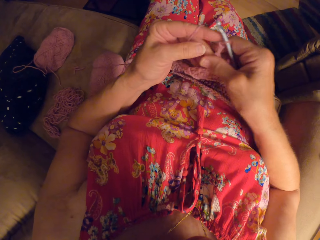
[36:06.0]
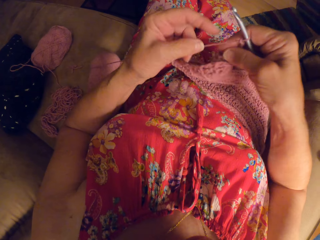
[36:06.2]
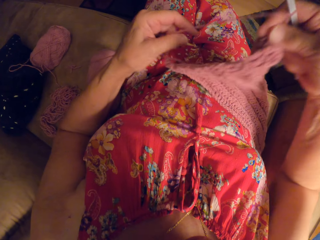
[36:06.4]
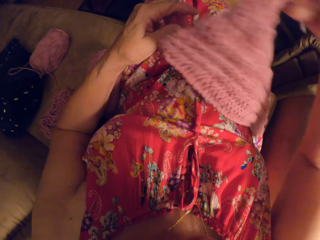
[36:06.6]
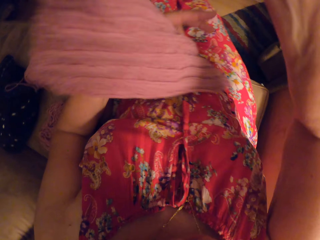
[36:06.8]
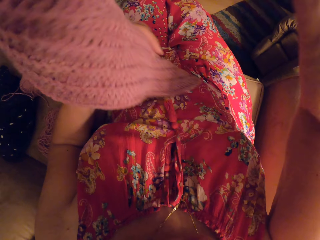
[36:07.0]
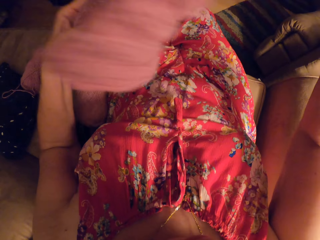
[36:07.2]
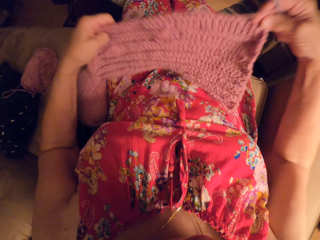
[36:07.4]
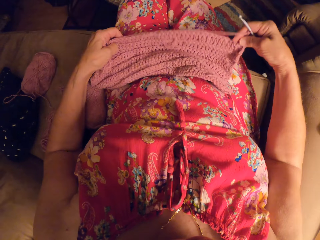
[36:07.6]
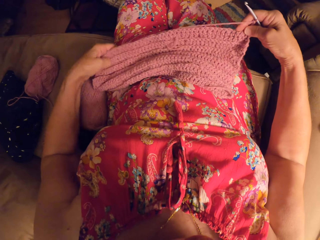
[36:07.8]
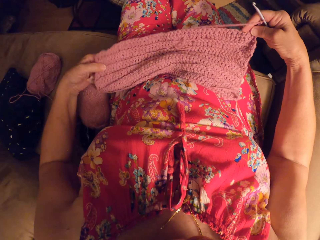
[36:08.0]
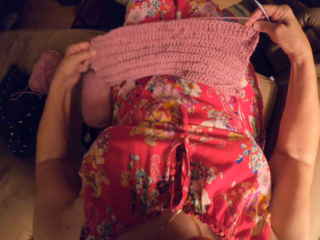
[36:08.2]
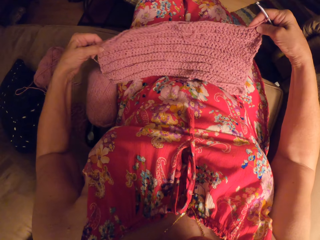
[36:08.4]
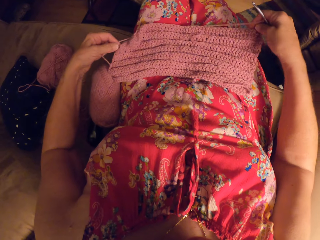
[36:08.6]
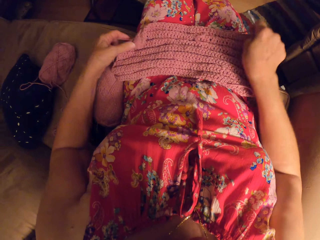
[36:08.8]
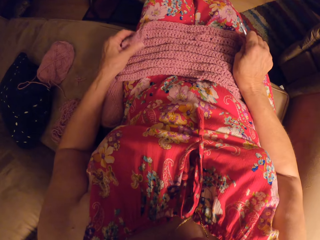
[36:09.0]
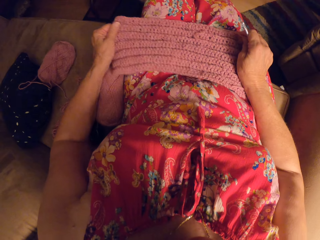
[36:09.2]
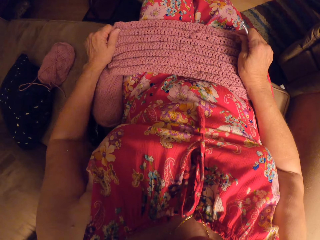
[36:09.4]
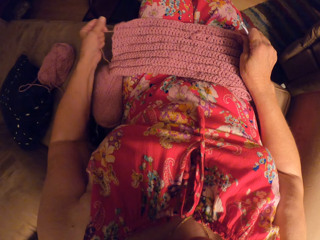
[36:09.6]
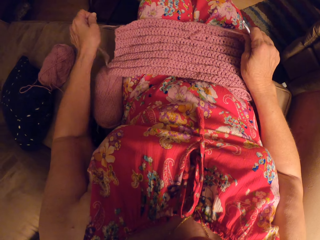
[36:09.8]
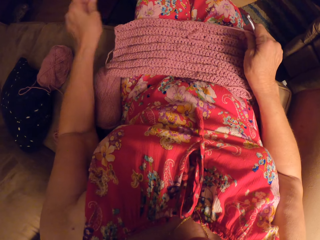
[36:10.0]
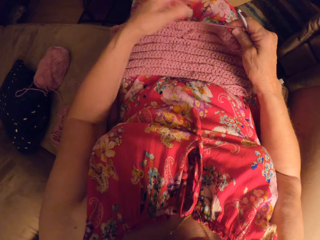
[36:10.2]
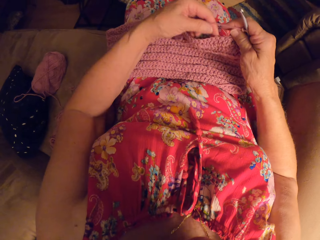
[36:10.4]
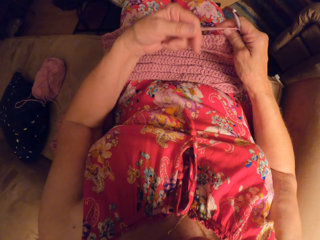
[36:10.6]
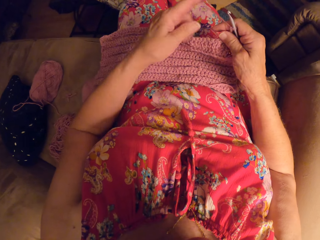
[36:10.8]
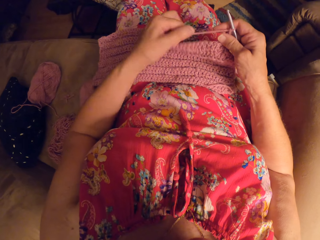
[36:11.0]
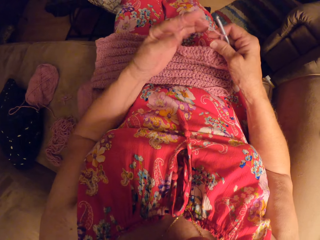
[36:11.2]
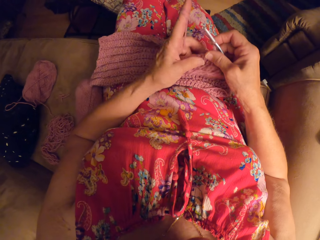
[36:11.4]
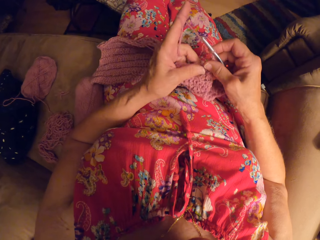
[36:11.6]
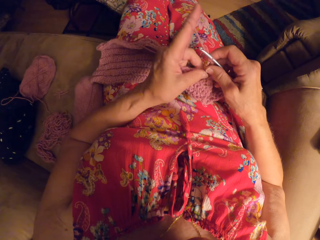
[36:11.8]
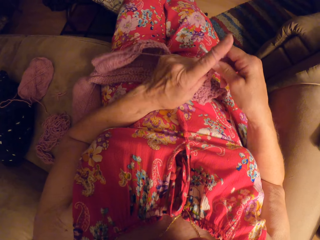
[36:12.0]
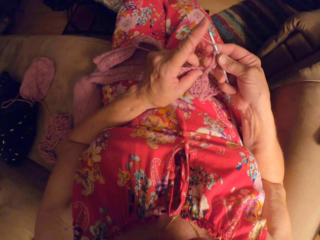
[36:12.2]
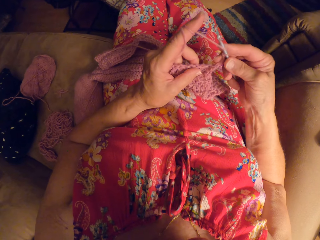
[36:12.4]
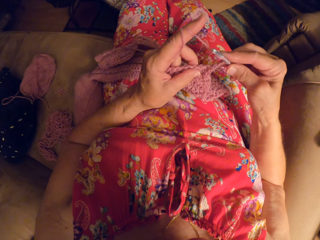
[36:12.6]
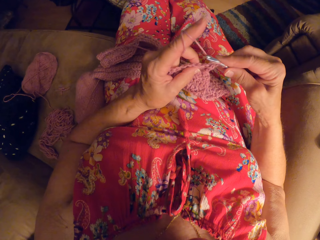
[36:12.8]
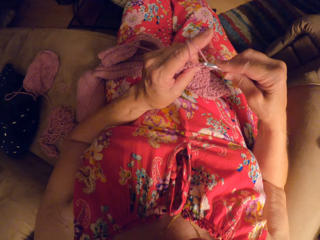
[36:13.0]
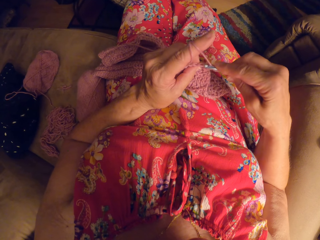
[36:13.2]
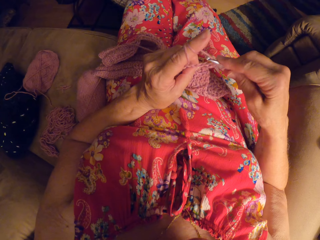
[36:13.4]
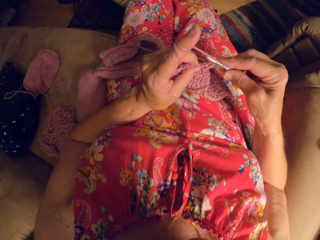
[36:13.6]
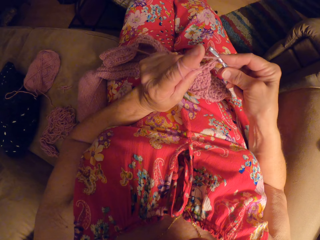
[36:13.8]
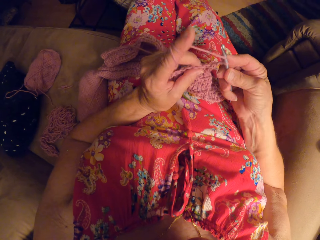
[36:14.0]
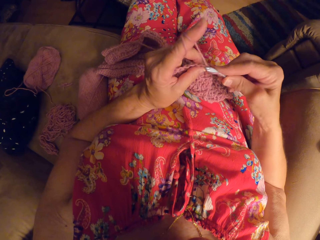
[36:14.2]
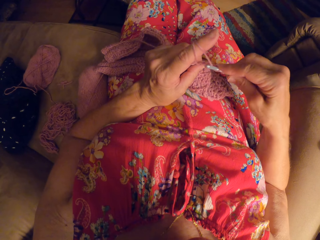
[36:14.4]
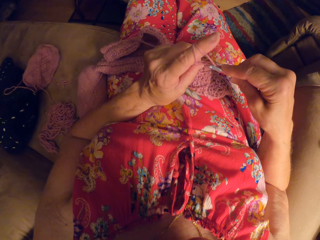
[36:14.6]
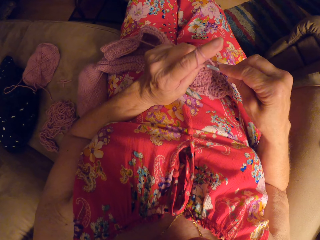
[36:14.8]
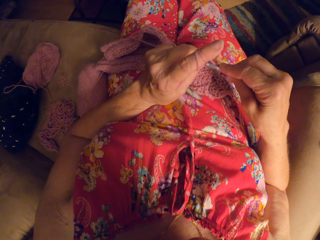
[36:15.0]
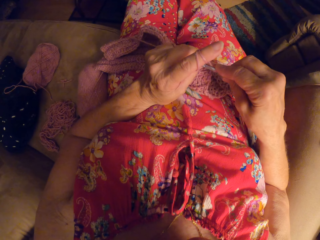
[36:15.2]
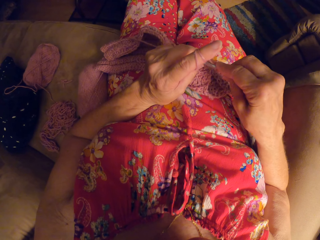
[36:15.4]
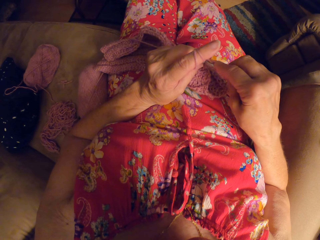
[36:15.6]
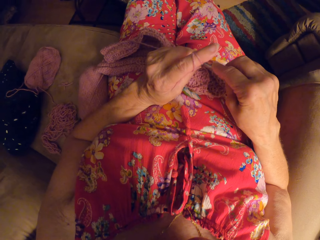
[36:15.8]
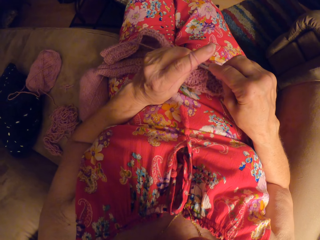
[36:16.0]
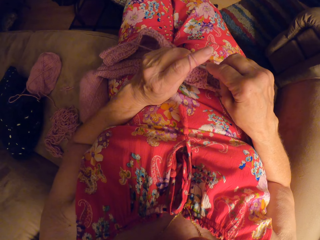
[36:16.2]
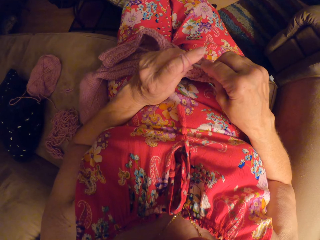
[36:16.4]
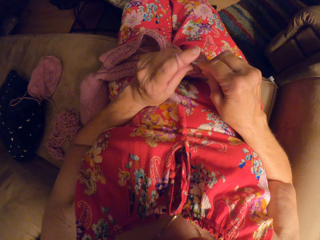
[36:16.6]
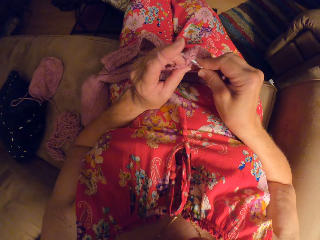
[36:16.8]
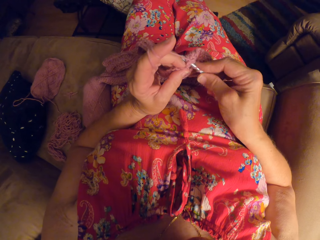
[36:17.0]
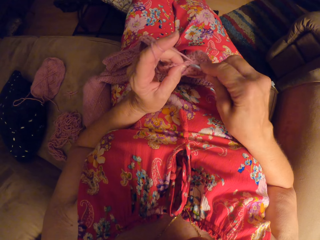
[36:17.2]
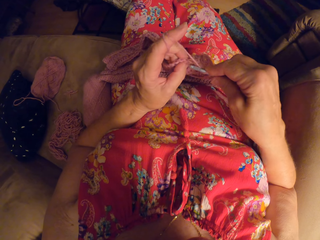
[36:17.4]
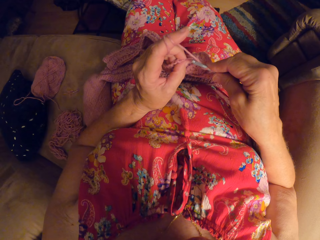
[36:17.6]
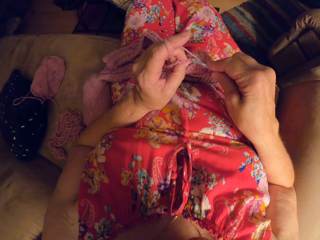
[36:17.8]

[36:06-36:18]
The camera wearer lifts the crochet from her body. She turns the fabric and puts it on her lap. She rolls the yarn on her left hand. She crochets with the yarn and the crochet hook.

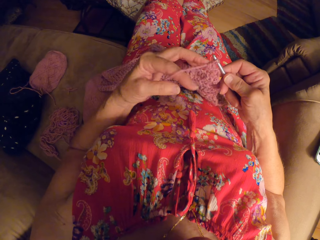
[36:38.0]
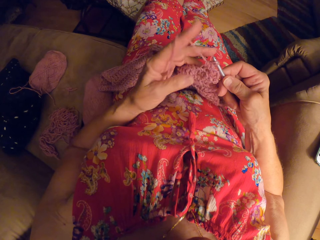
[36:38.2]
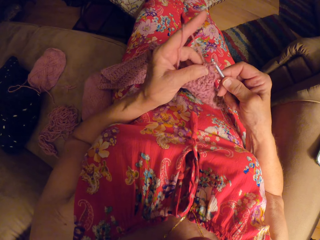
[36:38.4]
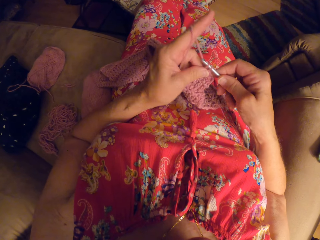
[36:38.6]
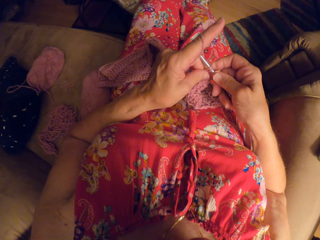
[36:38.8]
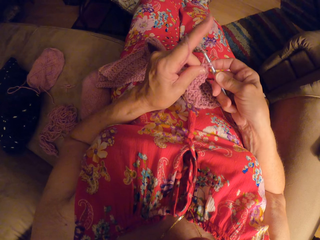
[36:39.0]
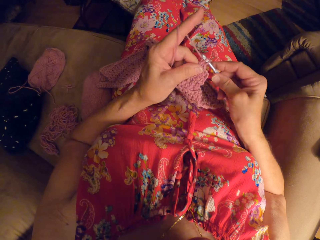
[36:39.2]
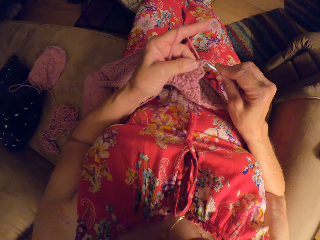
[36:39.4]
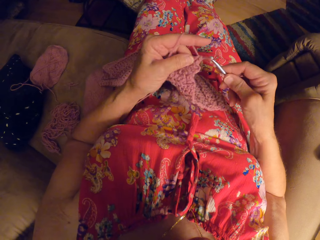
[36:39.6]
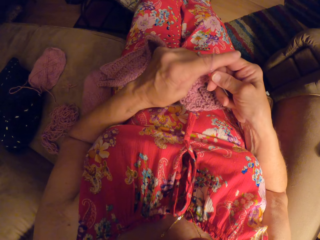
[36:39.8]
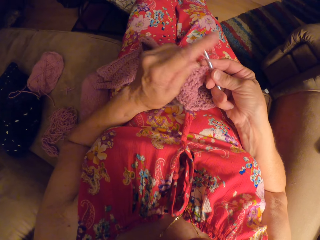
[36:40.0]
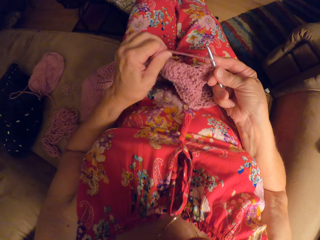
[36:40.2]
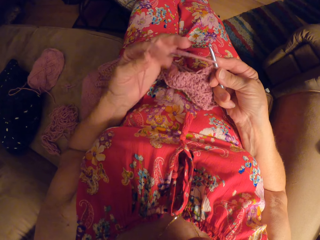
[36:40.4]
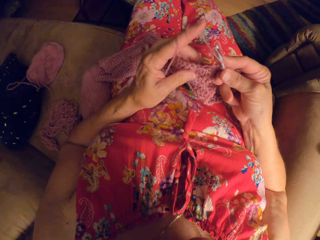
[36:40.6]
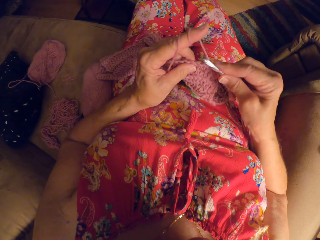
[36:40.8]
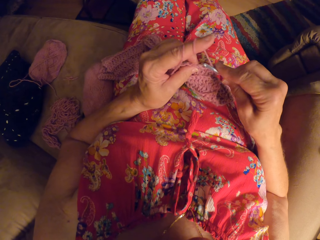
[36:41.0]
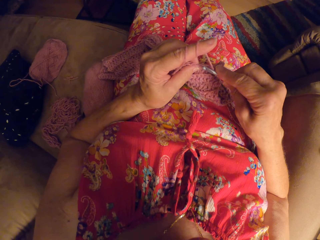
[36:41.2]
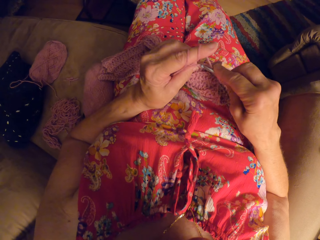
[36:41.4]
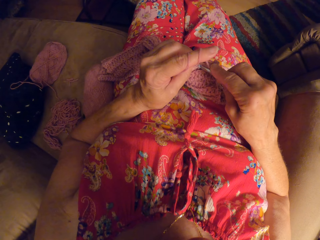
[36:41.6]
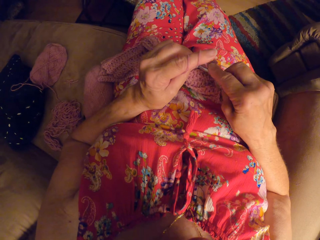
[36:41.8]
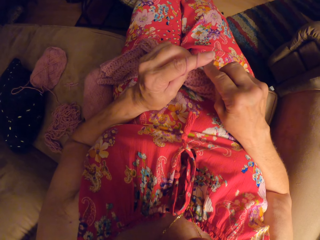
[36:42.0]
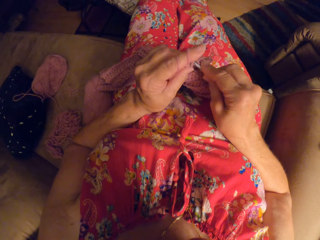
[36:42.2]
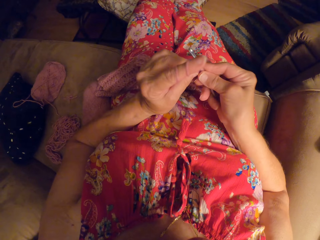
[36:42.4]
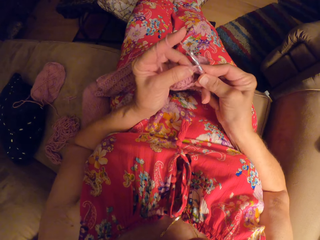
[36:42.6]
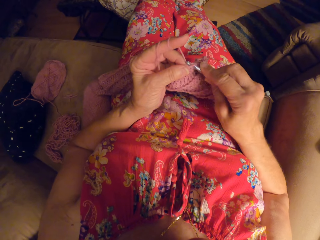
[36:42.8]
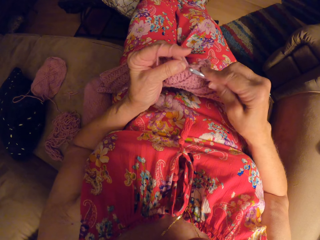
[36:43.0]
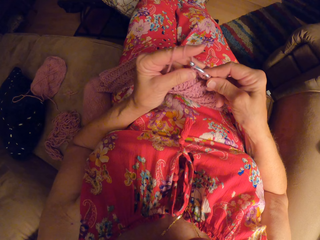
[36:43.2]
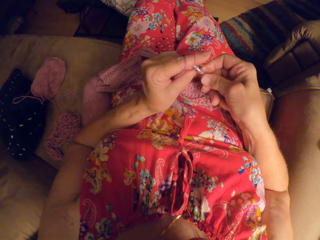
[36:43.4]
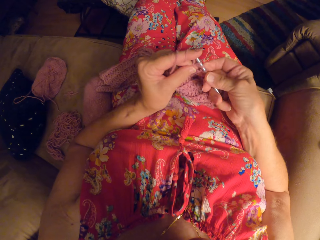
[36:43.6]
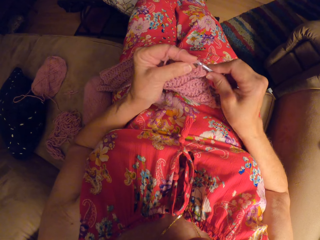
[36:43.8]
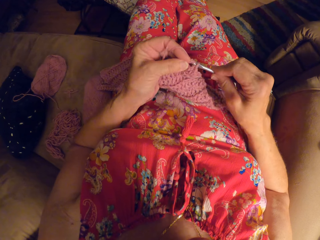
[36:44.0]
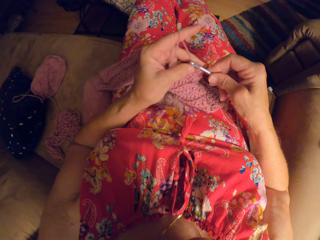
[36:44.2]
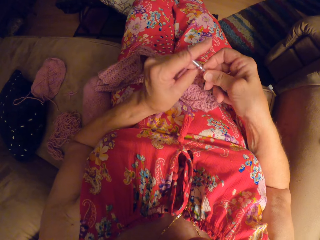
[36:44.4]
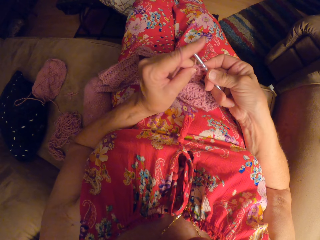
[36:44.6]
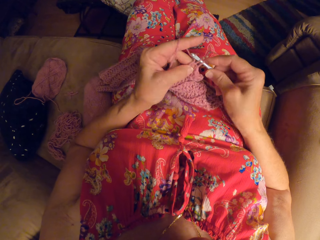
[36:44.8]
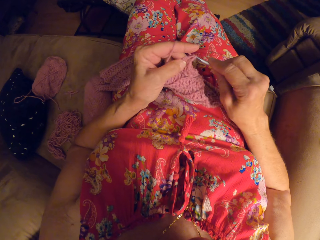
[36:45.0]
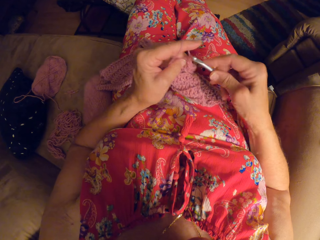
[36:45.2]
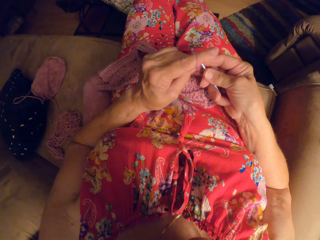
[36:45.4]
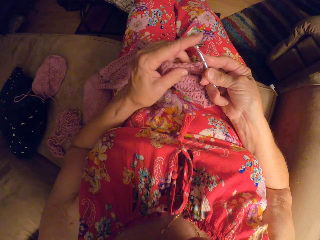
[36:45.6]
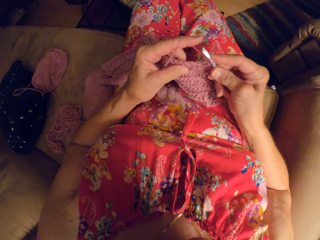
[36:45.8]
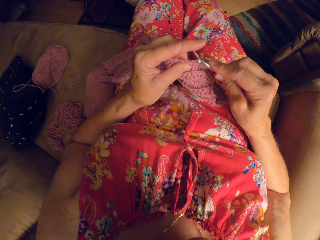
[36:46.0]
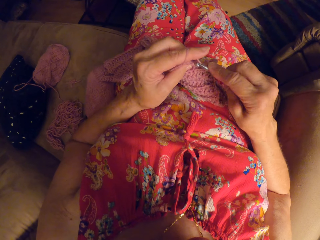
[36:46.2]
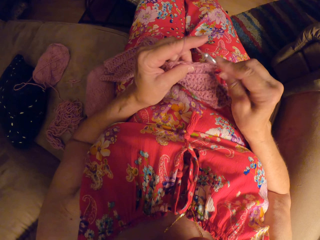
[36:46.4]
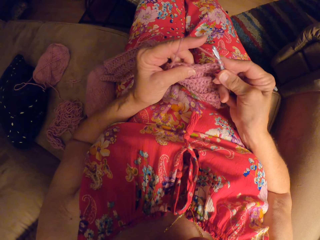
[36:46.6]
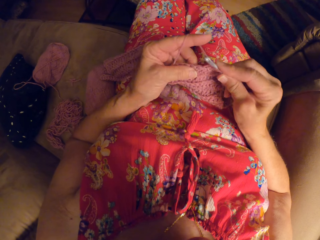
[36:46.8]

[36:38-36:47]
The camera wearer rolls the yarn on her left hand. She crochets with the yarn and the crochet hook.
